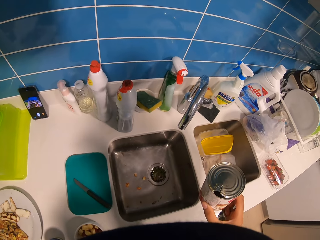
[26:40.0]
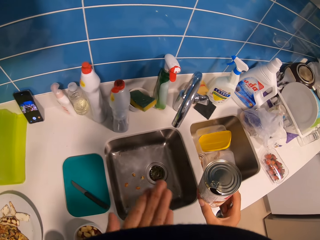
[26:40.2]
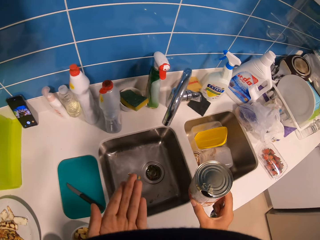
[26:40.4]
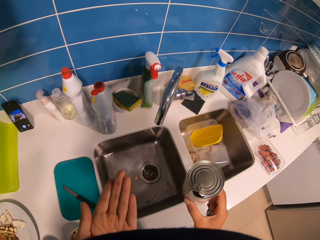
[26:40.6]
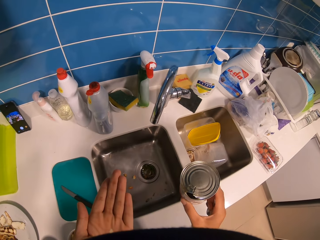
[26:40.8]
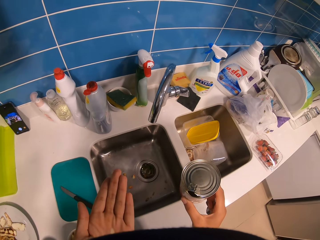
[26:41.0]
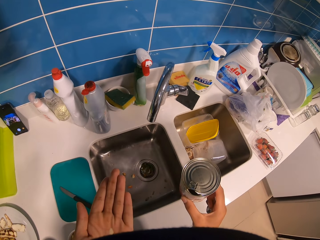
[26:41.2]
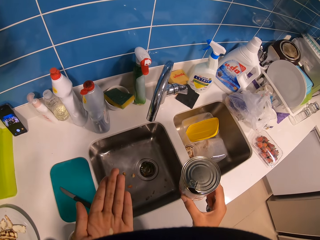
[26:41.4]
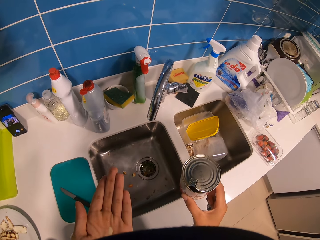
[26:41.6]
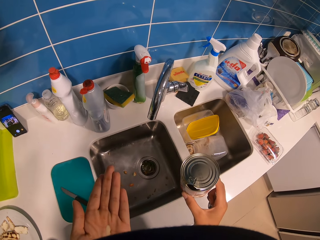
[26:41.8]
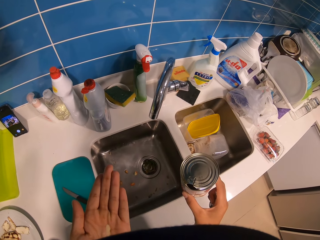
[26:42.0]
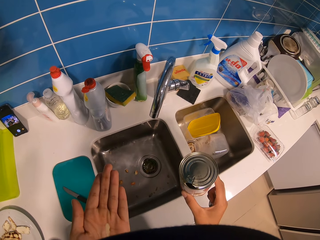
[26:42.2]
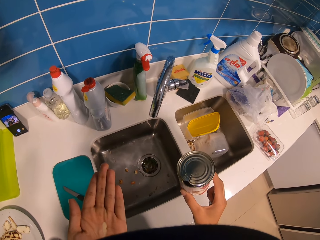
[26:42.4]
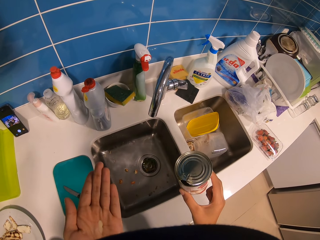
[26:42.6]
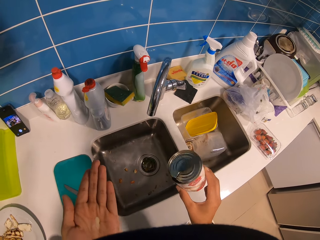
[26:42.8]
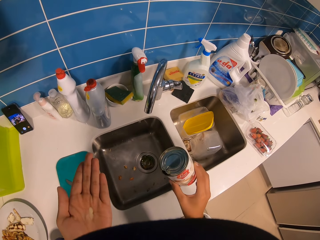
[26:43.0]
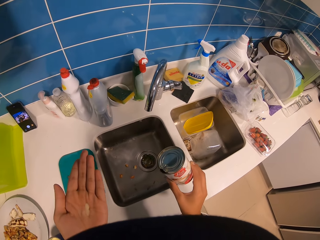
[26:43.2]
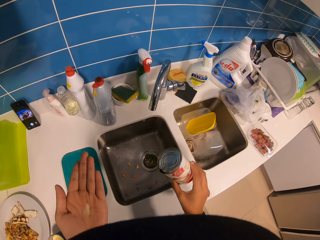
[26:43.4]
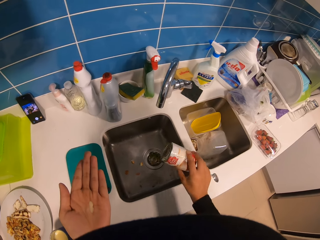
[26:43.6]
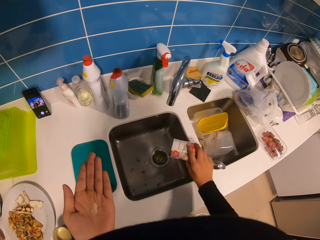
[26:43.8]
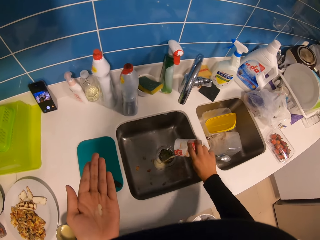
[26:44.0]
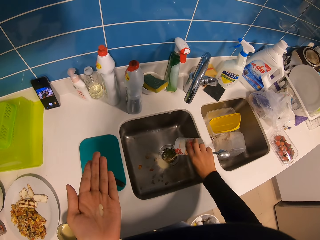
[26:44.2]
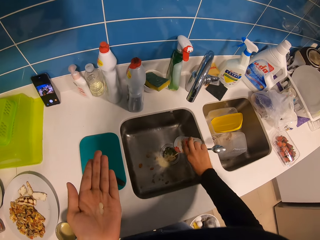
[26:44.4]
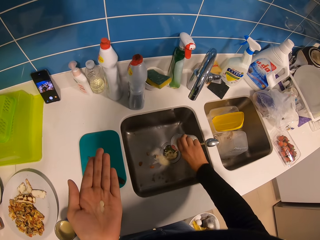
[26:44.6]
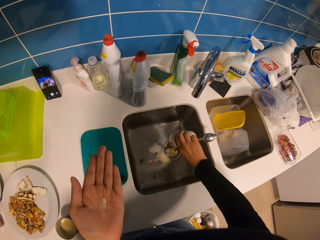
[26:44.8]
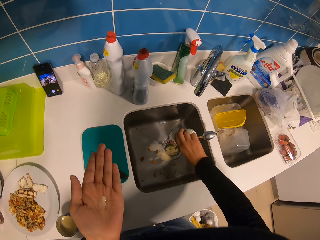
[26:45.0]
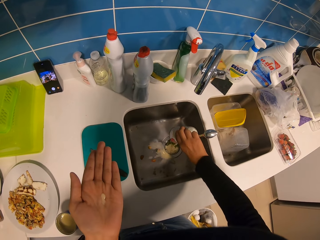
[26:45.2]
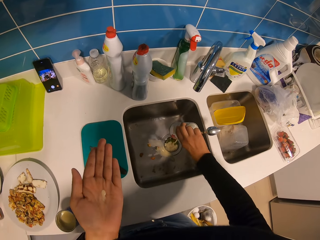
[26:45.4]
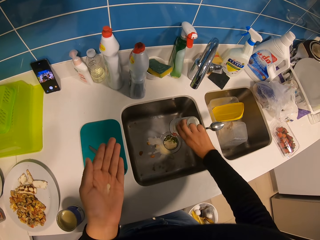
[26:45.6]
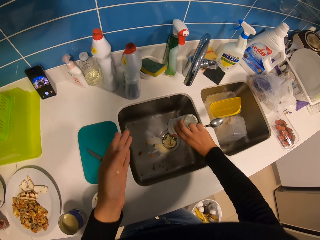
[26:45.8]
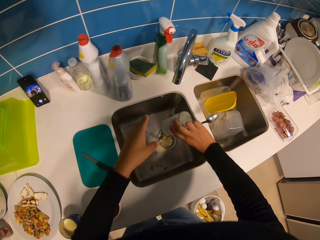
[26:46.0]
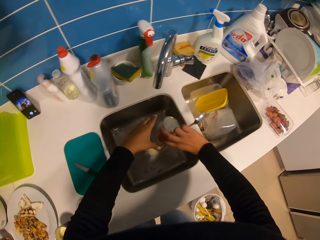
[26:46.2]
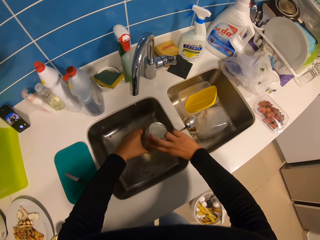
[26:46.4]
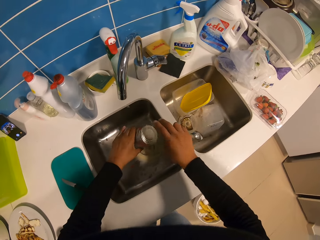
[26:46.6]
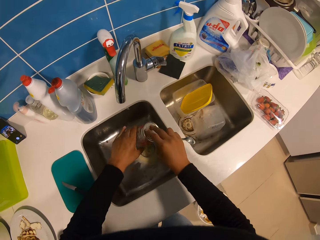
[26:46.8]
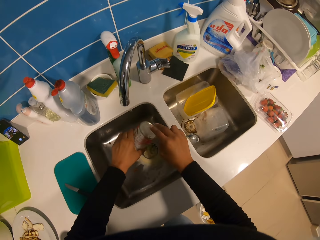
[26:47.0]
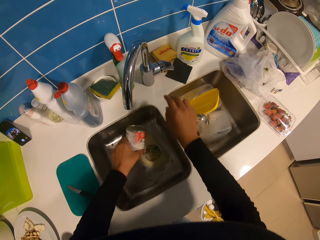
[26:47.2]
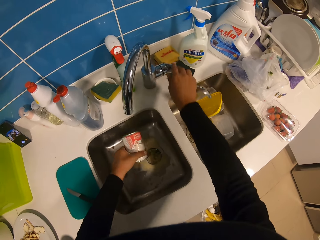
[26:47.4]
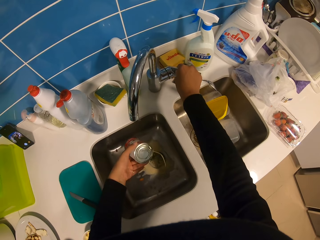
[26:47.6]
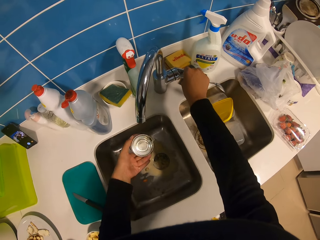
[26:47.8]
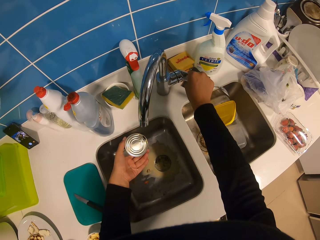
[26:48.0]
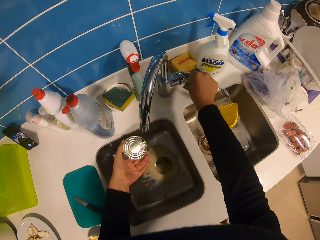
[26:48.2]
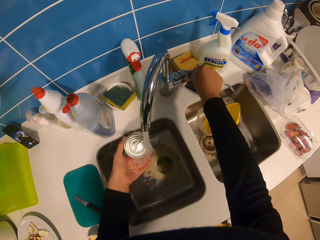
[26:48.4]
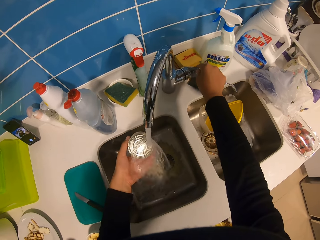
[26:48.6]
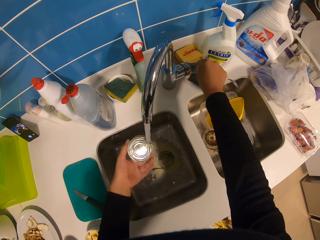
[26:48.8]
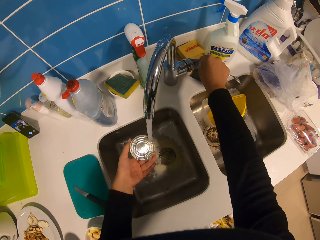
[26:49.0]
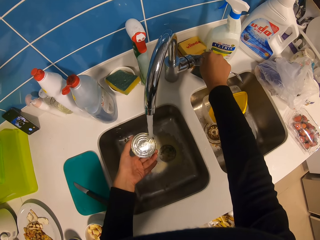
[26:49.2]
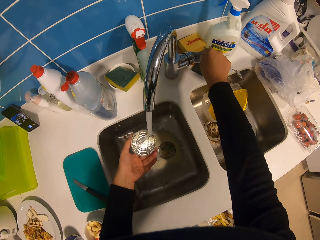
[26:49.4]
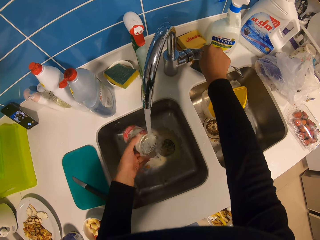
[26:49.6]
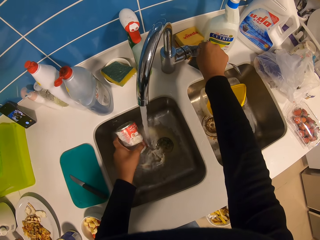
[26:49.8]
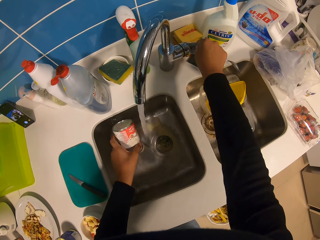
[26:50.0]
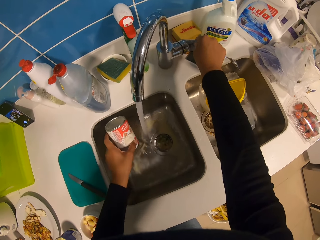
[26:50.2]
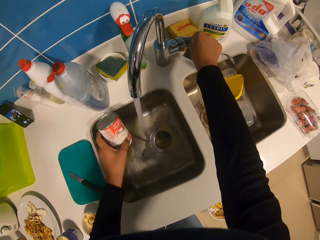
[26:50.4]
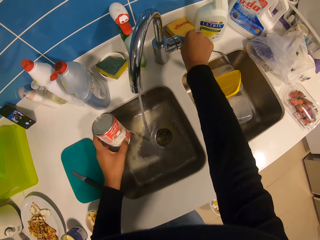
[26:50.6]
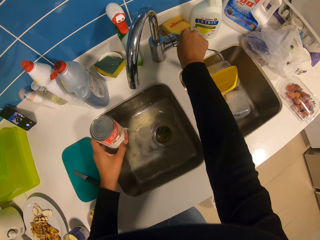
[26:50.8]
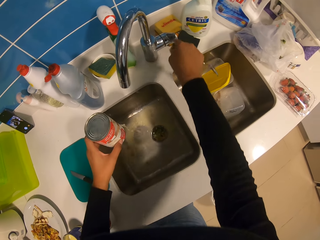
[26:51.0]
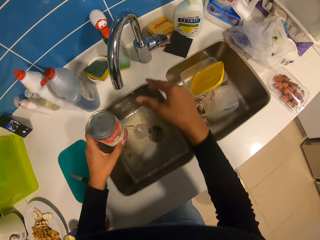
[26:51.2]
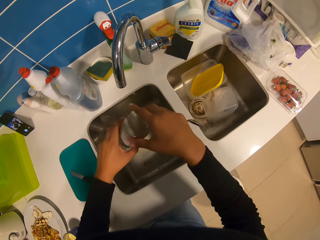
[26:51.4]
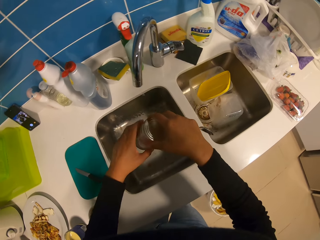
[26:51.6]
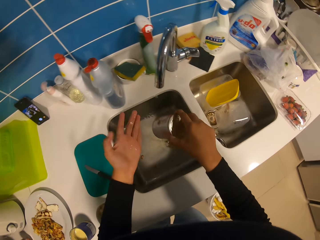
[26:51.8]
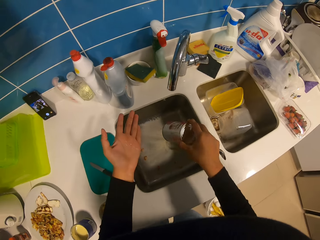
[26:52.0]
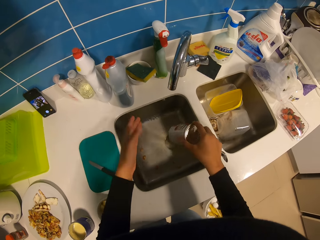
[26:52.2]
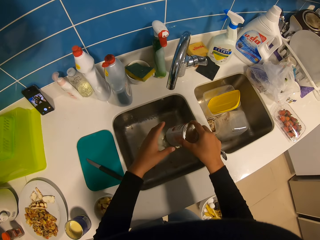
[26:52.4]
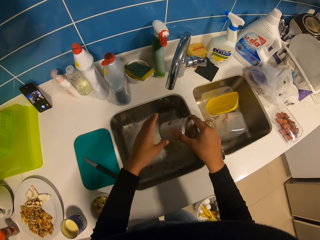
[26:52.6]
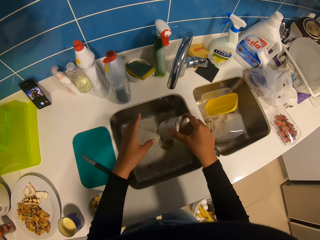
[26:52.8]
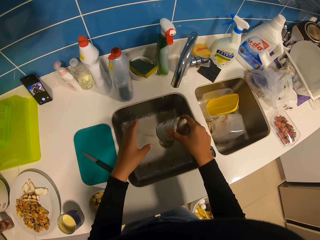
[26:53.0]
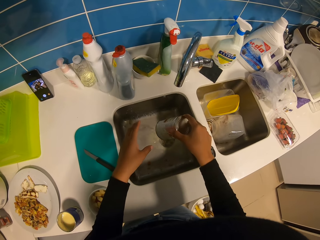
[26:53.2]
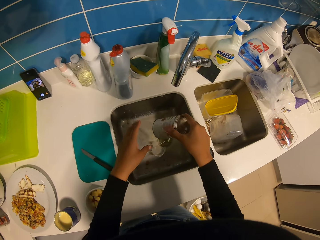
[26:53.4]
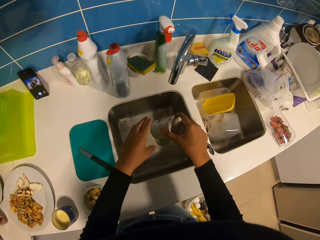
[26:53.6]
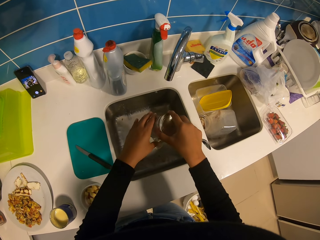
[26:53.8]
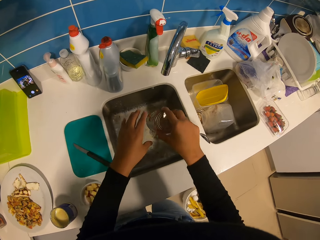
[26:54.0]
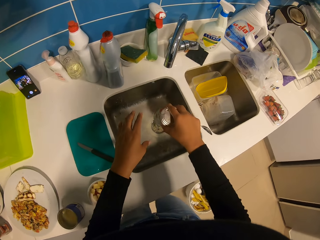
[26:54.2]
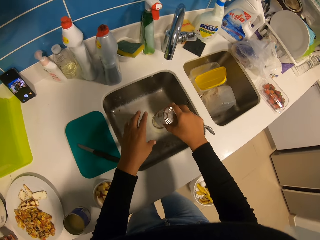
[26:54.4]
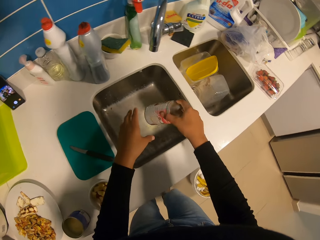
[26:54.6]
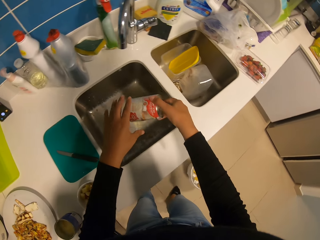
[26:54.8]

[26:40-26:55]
The camera wearer tastes the honey. They pour the honey in the sink. They turn on the faucet. They wash the tin in the sink. They turn off the faucet. They shake the tin in the sink.

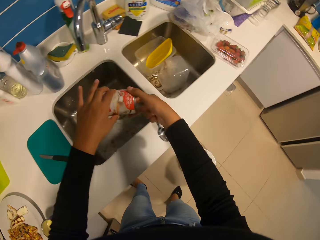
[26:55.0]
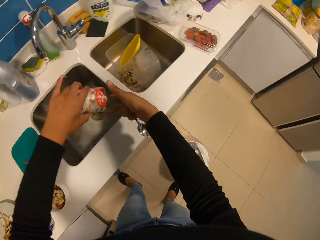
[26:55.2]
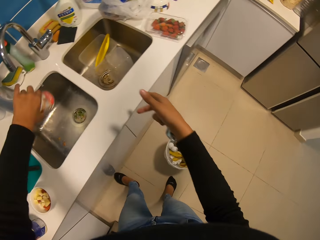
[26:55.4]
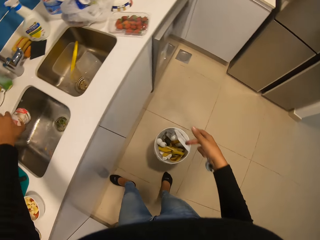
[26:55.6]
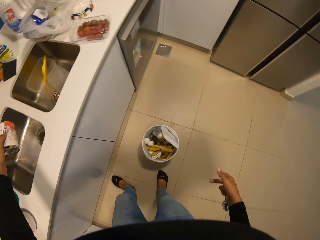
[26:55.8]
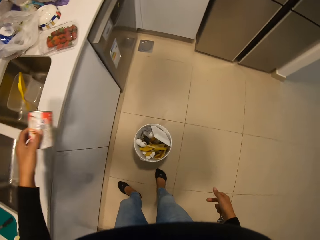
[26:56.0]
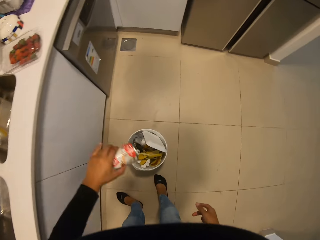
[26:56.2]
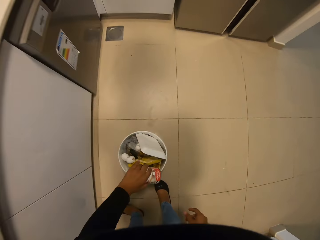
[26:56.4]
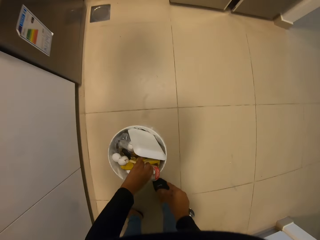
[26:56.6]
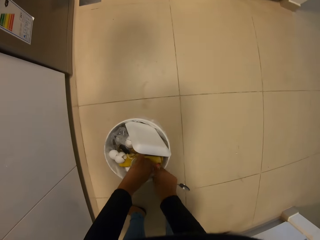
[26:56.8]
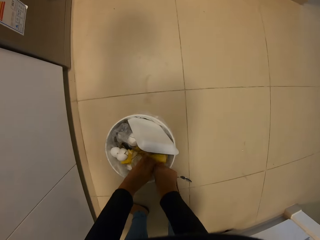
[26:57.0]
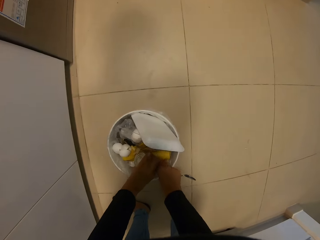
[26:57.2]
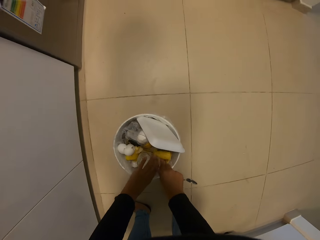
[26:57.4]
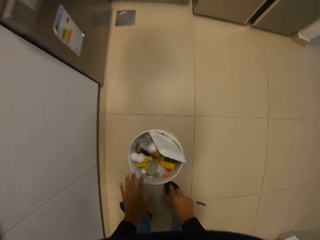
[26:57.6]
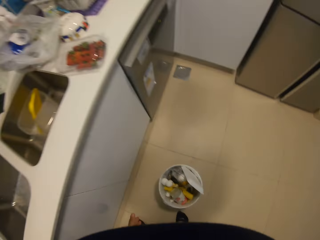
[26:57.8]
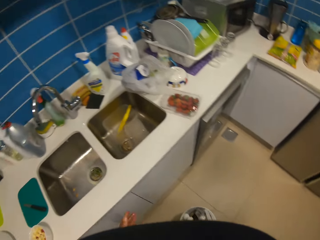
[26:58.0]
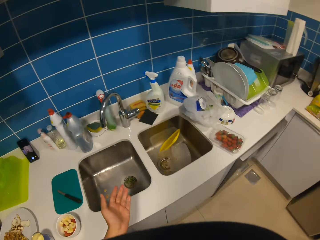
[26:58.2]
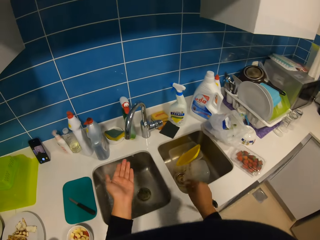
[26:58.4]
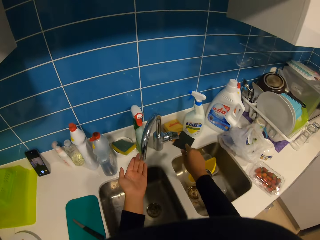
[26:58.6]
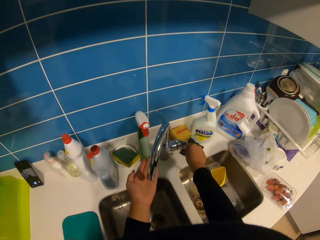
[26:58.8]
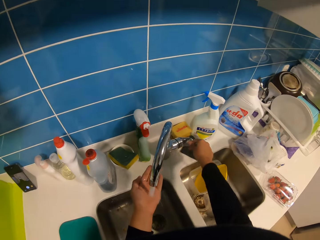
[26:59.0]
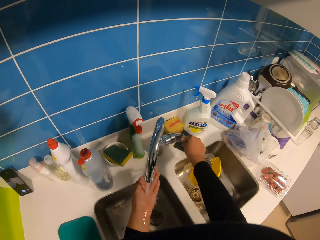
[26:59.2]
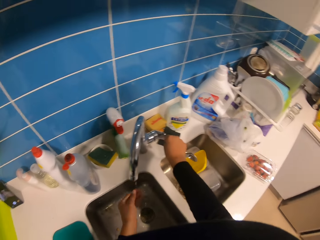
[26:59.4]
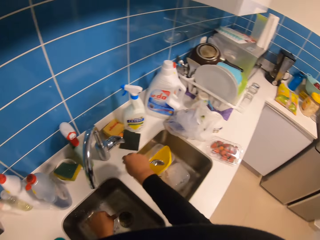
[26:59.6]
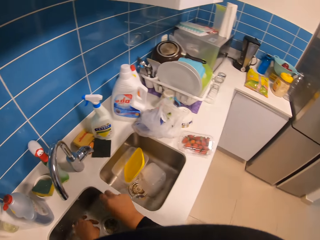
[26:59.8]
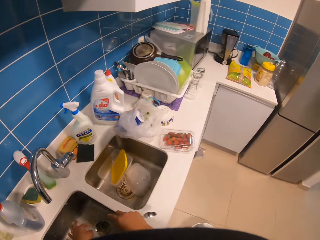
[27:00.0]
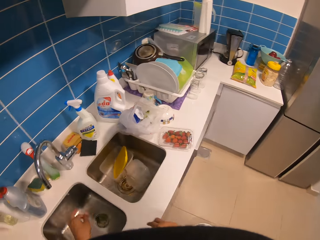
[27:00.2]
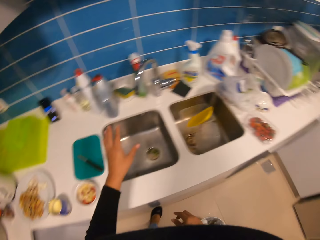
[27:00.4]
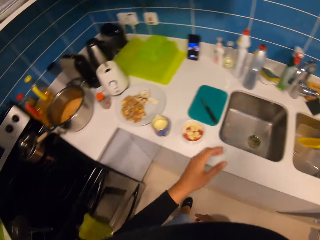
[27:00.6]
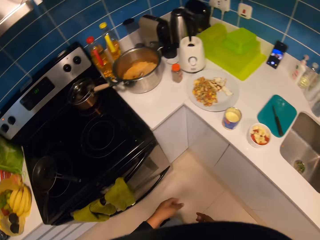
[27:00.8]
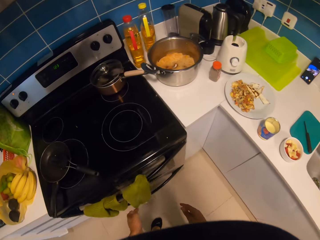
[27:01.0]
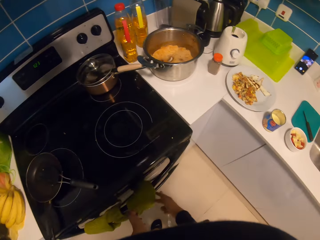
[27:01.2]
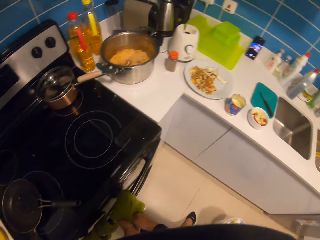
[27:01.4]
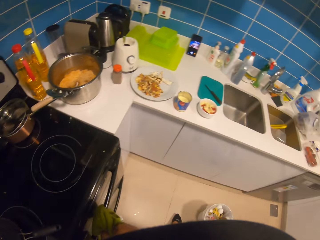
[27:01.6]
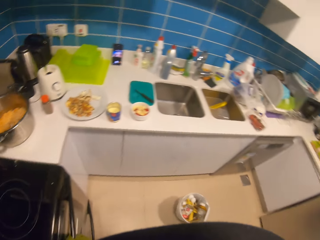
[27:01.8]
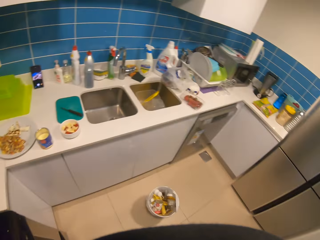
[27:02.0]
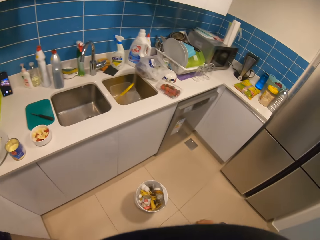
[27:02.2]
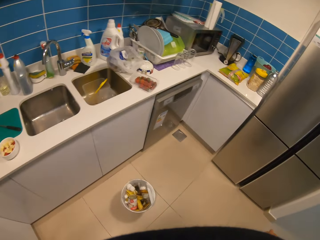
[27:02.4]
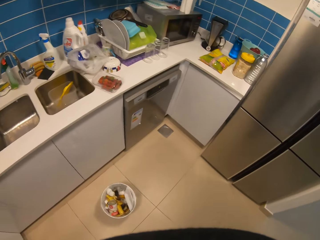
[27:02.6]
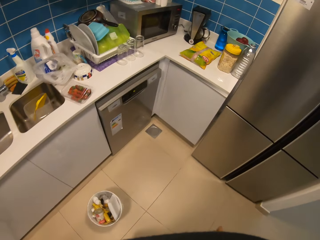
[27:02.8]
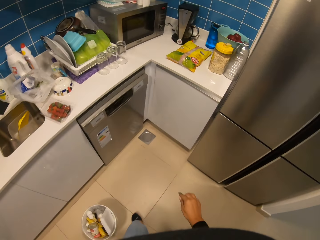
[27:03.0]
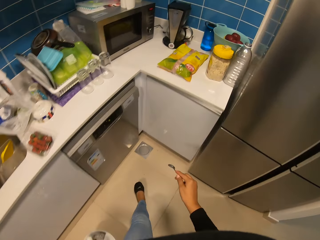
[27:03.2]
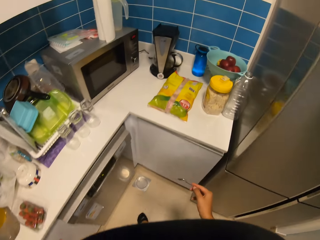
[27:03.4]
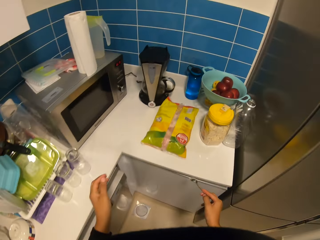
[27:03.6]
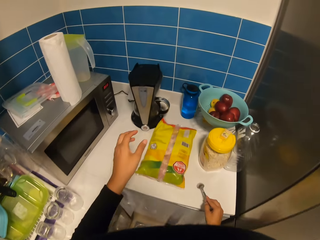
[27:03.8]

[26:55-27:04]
The camera wearer places the can in the dustbin. They move in the kitchen. They turn on the faucet. They wash hands in a sink. They turn off the faucet. They move in the kitchen. They wipe hands on a towel. They move in the kitchen.
